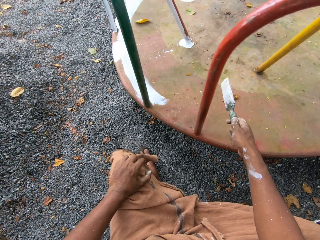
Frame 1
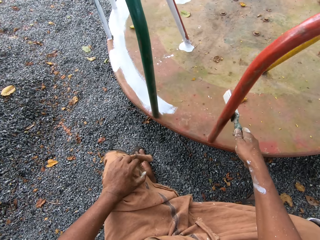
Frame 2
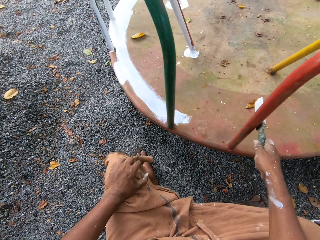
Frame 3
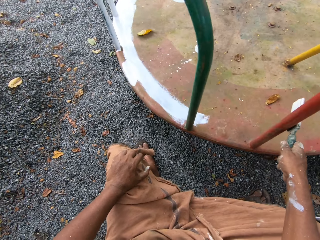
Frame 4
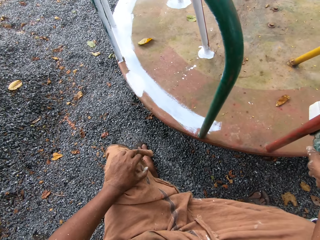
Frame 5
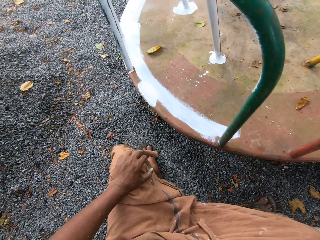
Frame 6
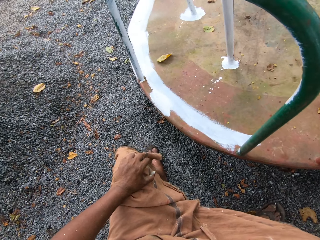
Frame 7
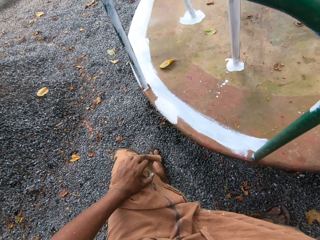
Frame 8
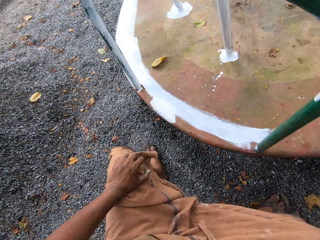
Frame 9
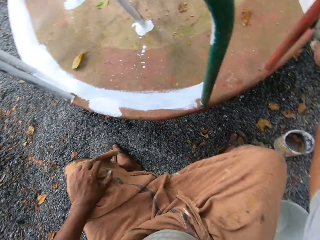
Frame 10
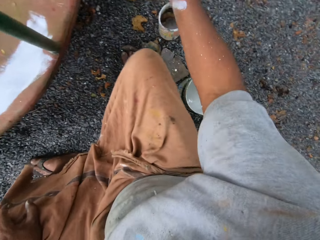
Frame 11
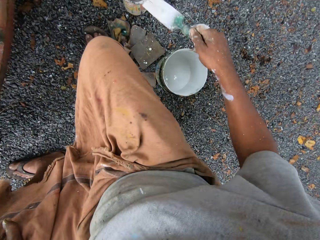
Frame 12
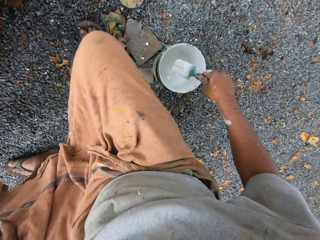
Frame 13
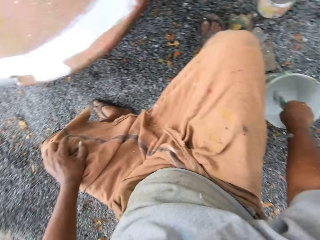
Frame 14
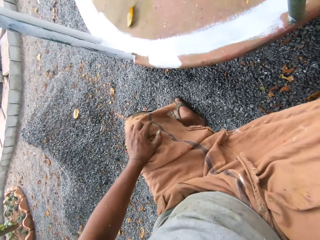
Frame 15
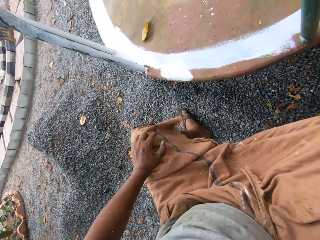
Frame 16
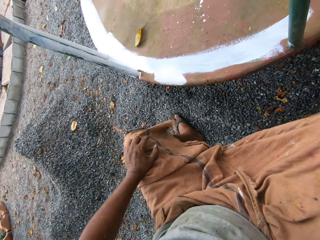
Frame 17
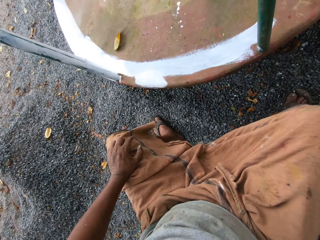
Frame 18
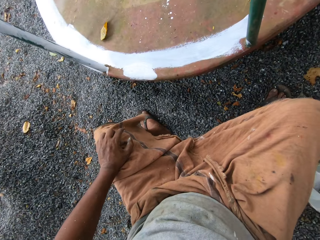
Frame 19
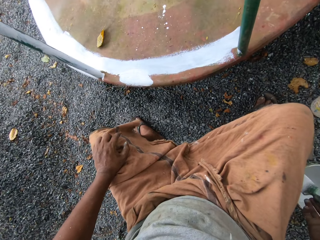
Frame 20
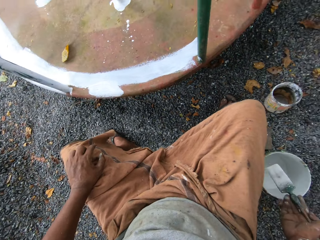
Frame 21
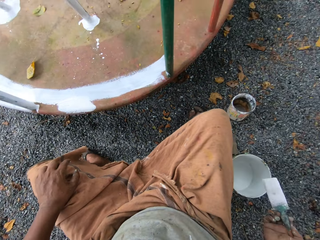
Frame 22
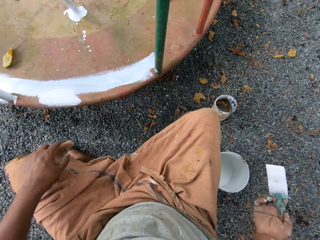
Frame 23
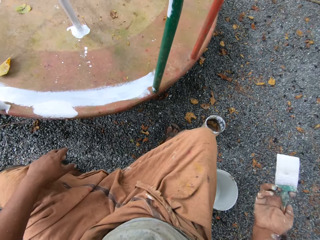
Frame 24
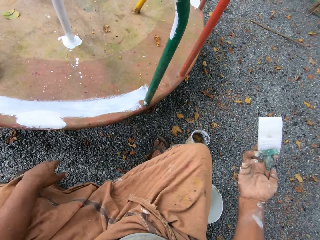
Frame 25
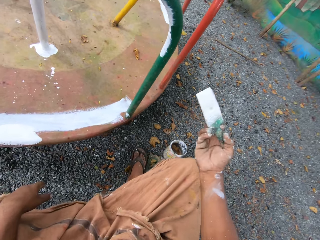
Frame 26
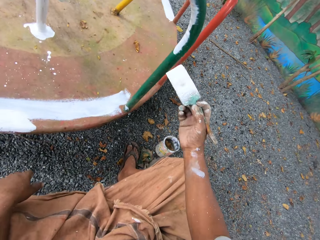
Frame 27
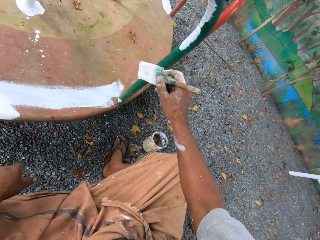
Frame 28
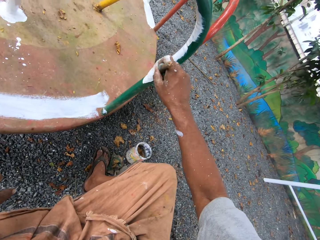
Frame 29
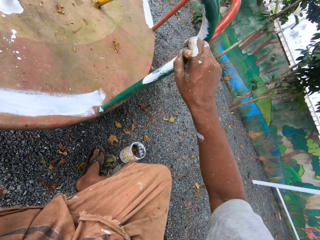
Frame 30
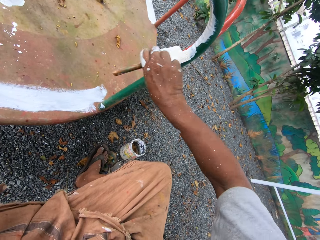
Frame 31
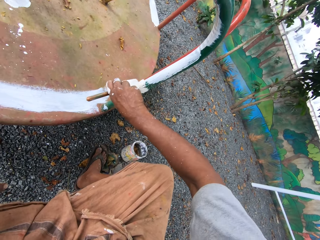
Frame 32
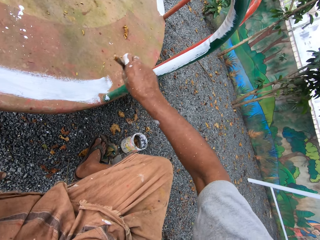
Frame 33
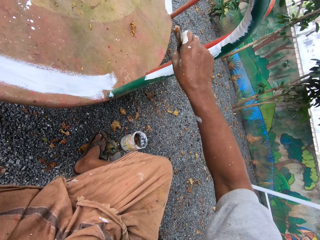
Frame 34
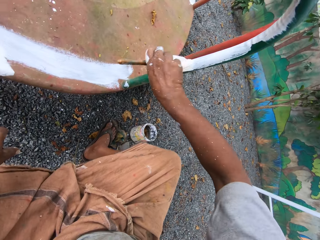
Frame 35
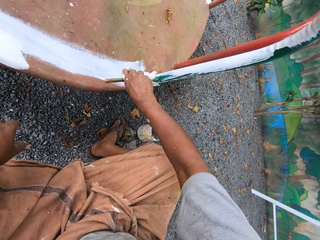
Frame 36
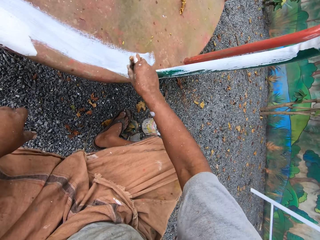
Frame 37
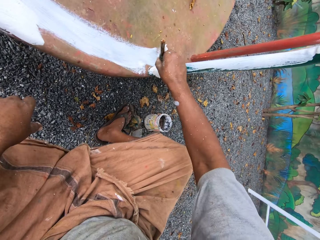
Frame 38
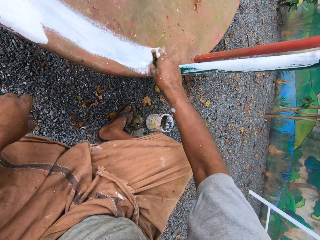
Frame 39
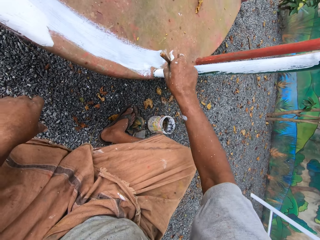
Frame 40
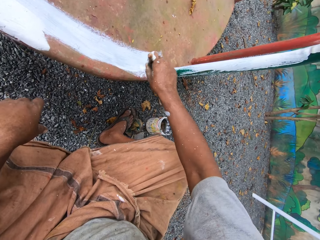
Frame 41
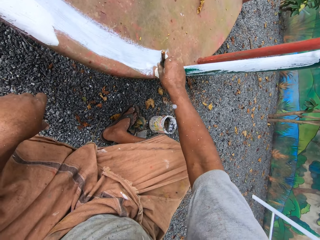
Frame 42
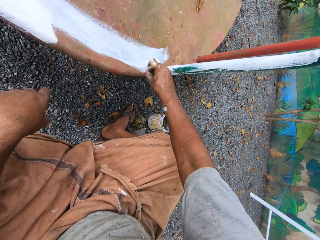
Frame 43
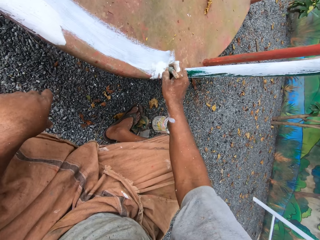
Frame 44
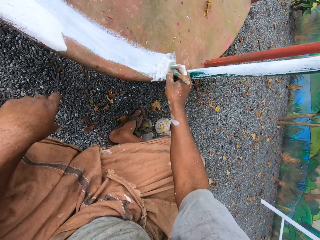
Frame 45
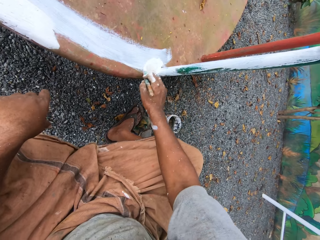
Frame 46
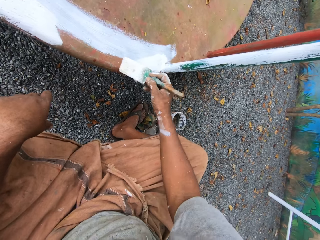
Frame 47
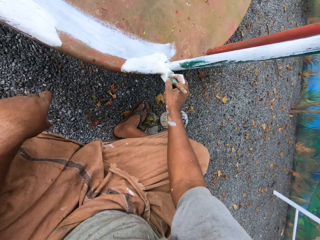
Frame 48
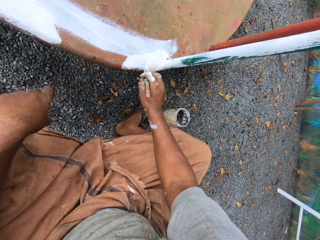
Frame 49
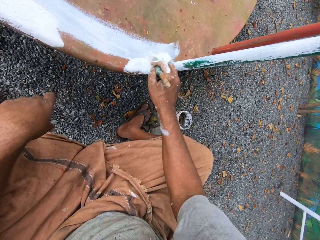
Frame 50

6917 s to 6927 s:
The camera wearer touches the knee and stops the swing with the brush. They dip the paintbrush into the paint can on the ground. They rest the hand on the knee. They paint the roundabout with the paintbrush.

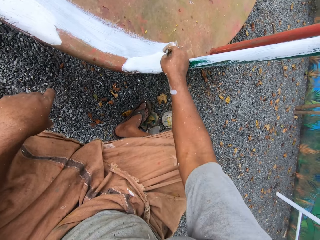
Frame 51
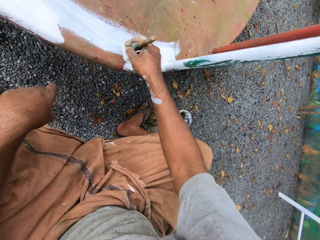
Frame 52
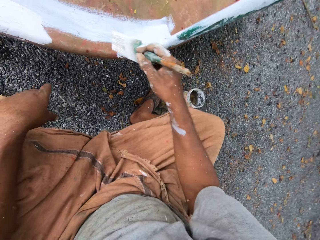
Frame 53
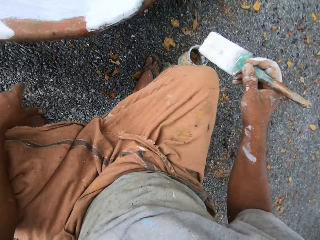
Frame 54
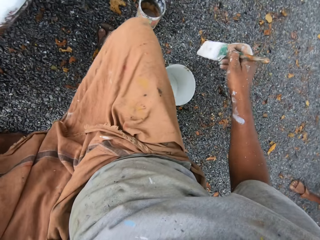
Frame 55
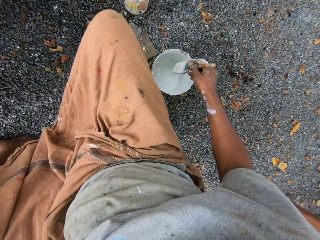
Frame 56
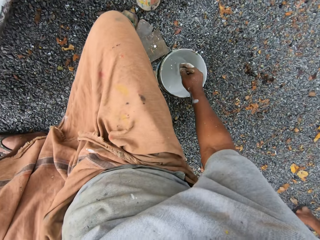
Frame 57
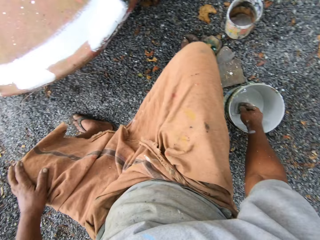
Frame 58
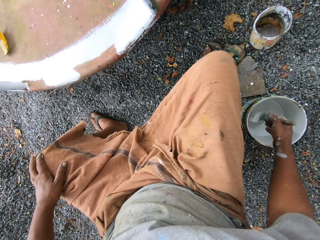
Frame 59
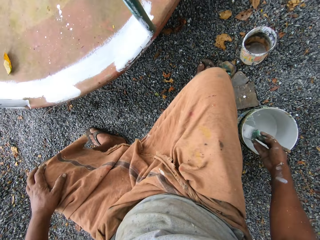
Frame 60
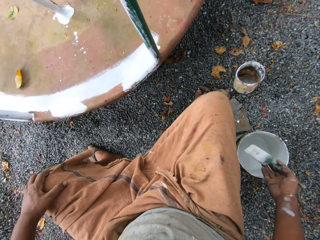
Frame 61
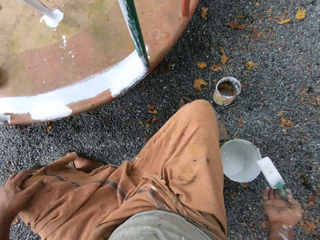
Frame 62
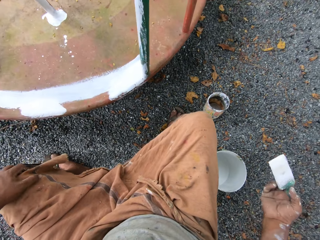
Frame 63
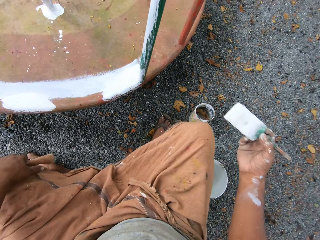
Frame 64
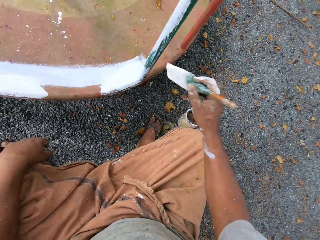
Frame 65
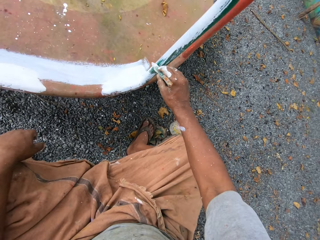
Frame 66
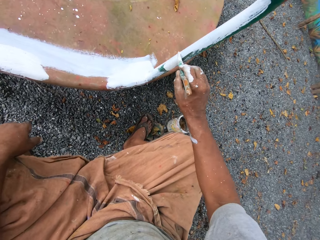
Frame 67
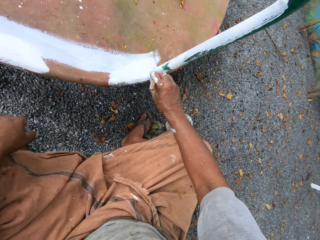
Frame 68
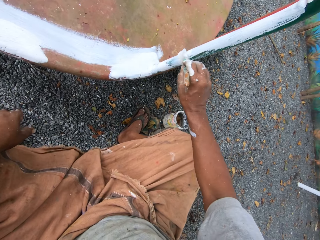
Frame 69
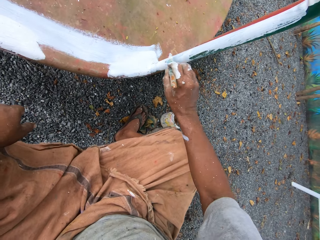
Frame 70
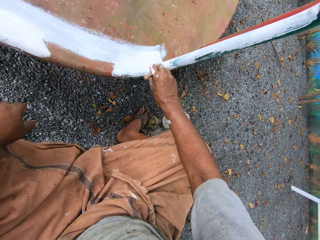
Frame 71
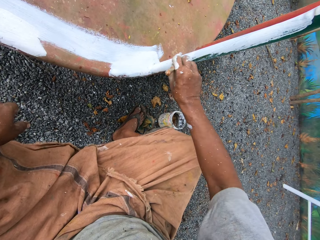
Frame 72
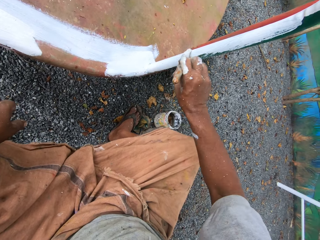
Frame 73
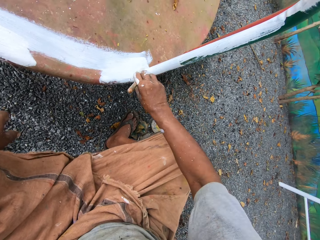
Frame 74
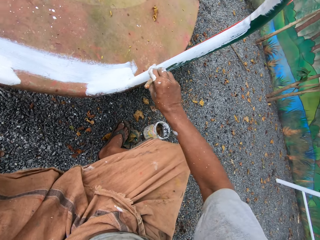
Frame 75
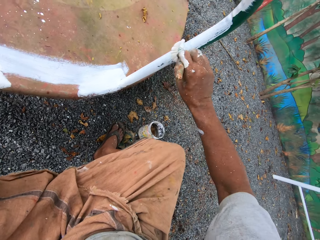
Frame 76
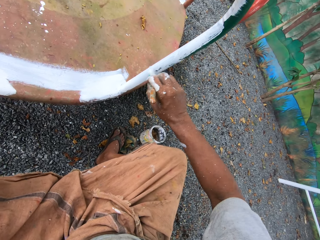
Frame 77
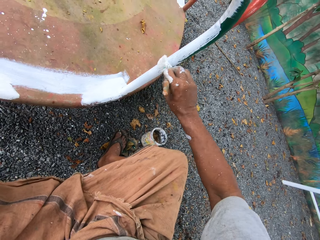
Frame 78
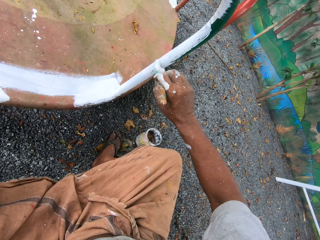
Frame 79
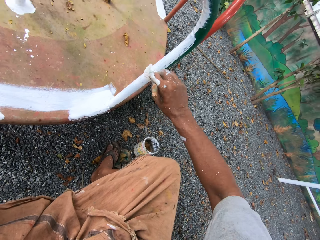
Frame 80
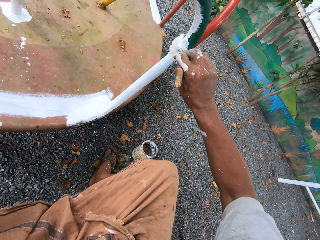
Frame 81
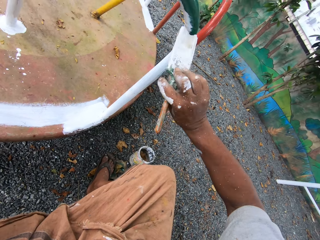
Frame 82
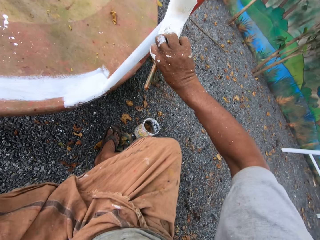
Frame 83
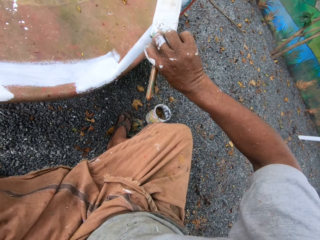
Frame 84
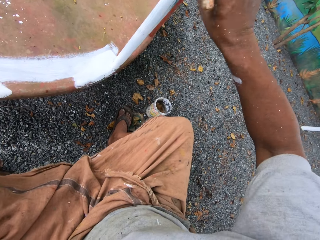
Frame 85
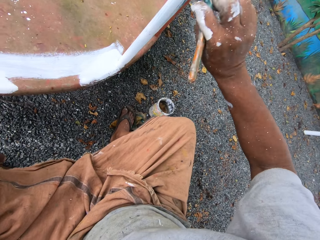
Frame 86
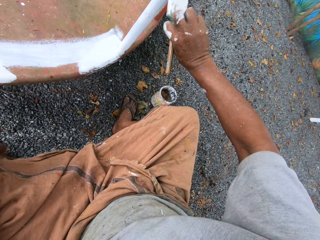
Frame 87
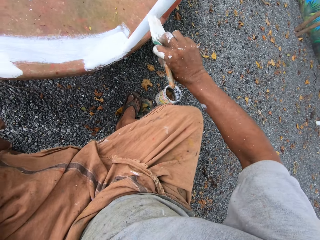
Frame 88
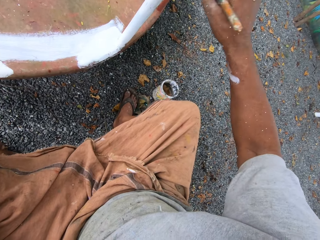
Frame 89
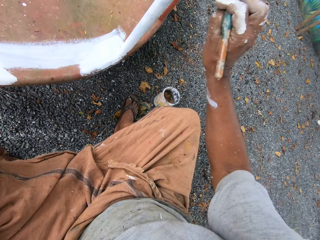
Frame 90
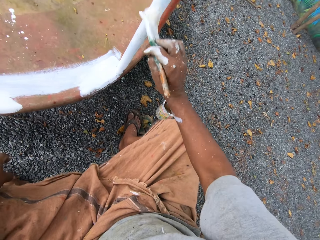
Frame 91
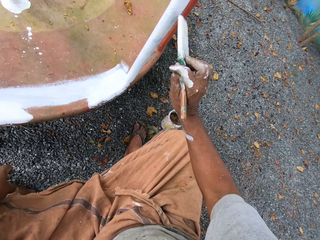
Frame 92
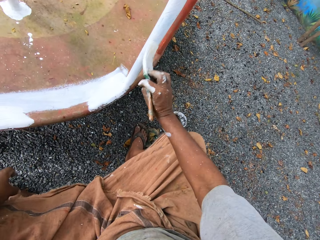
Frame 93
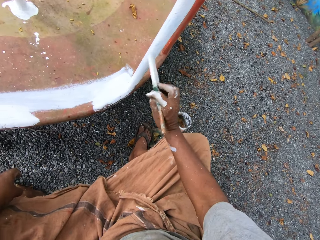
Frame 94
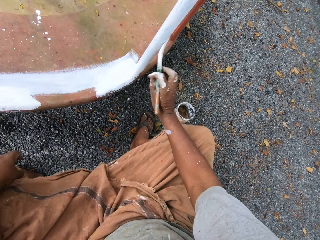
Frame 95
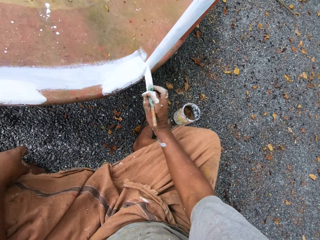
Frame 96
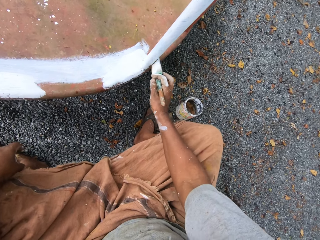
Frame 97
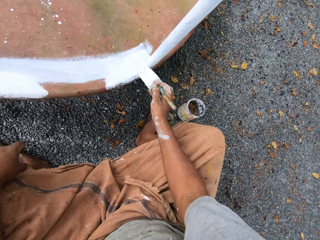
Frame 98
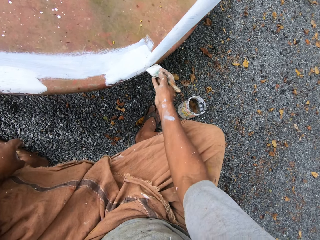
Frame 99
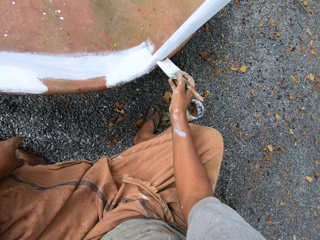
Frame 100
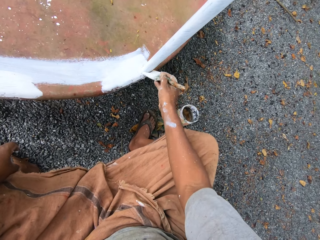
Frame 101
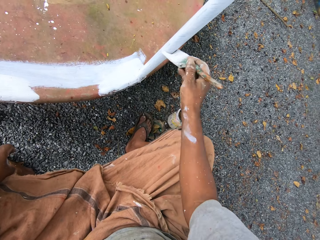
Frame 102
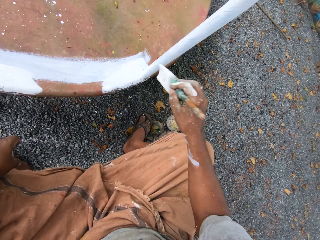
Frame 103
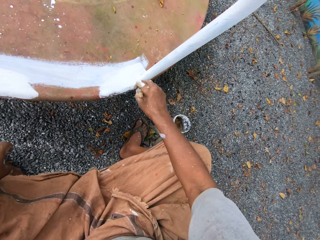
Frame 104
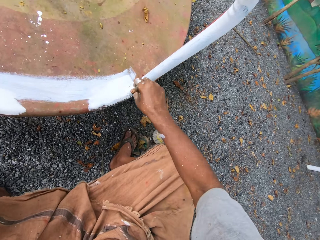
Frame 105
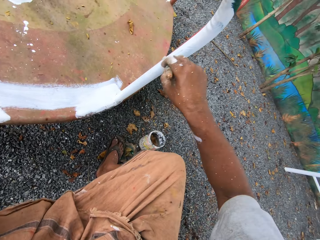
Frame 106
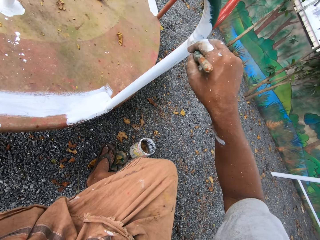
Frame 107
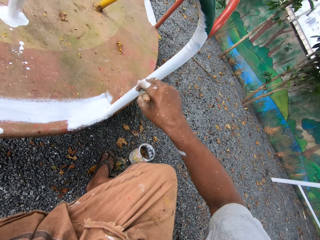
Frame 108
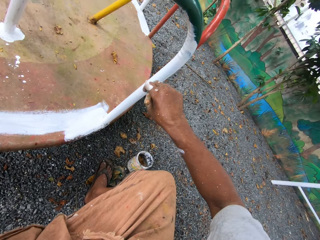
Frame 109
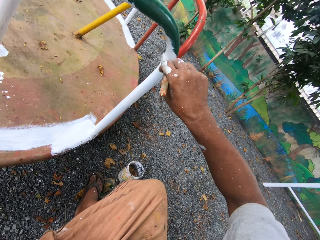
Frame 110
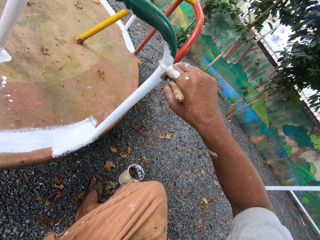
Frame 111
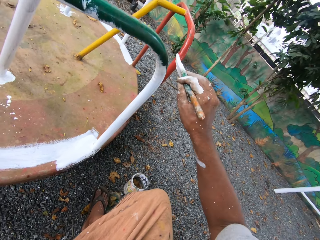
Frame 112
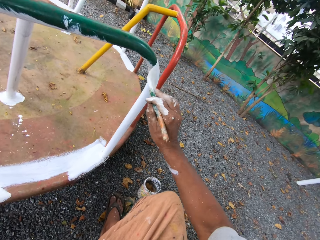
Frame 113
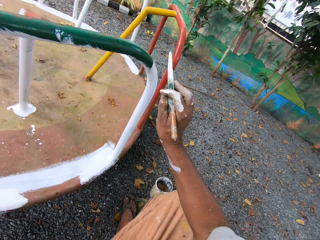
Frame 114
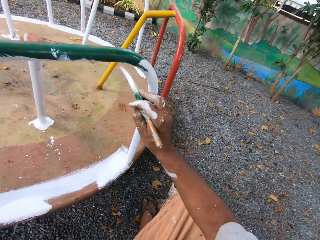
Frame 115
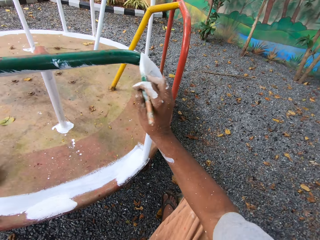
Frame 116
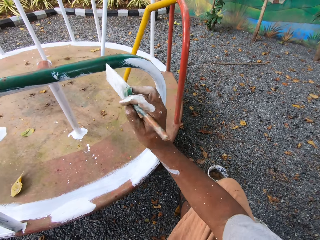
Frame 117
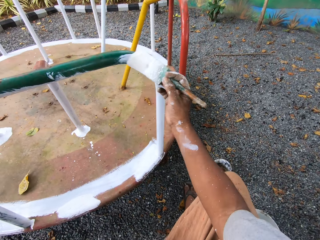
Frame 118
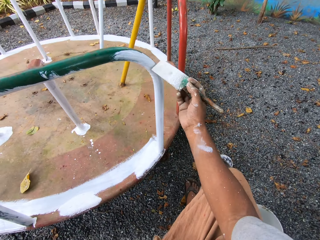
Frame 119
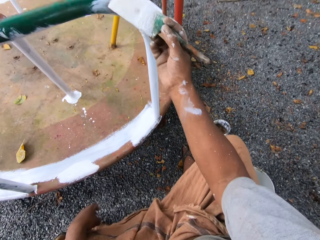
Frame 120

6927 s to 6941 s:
The camera wearer dips the paintbrush into the paint can on the ground. They rest the hand on the knee. They paint the roundabout with the paintbrush.
